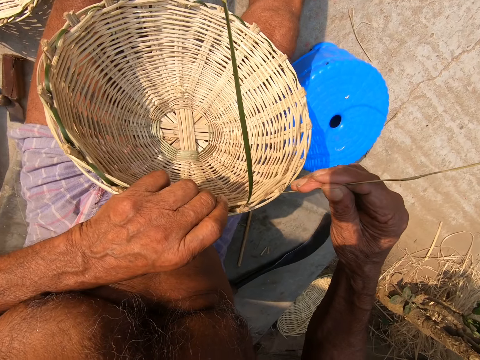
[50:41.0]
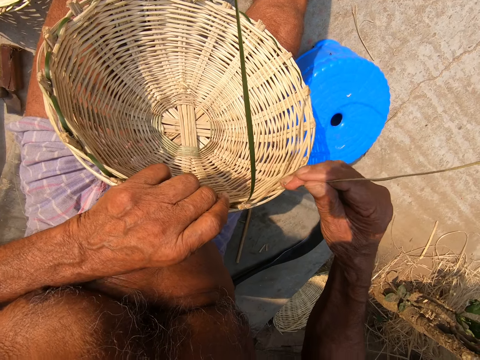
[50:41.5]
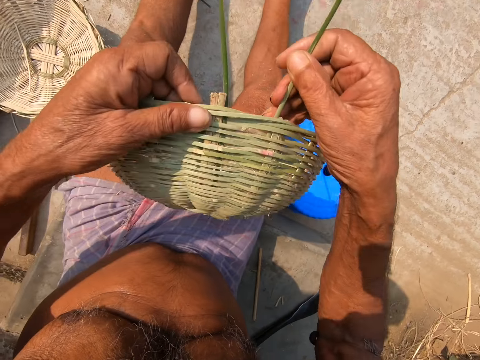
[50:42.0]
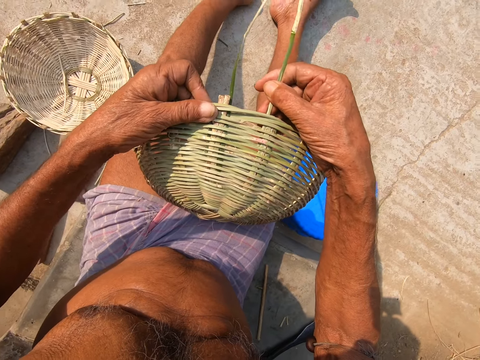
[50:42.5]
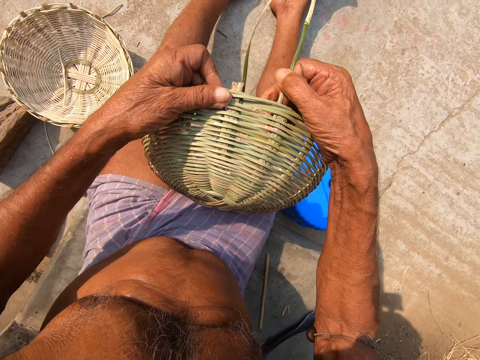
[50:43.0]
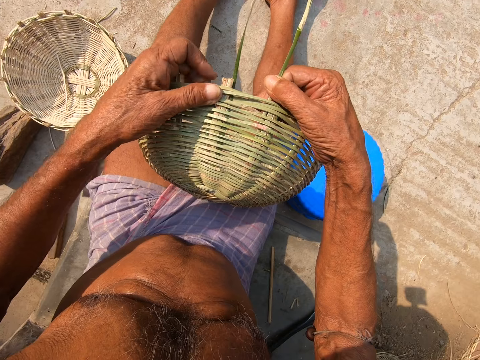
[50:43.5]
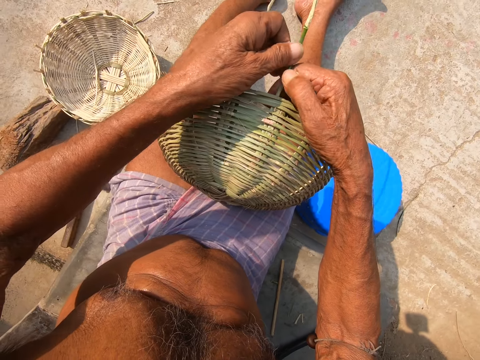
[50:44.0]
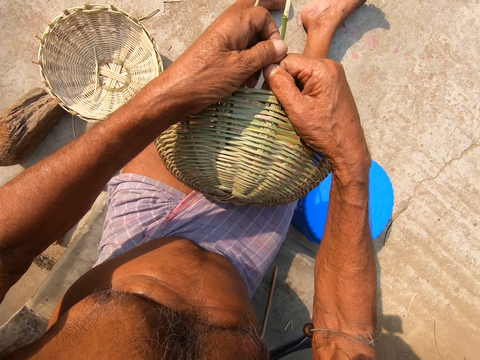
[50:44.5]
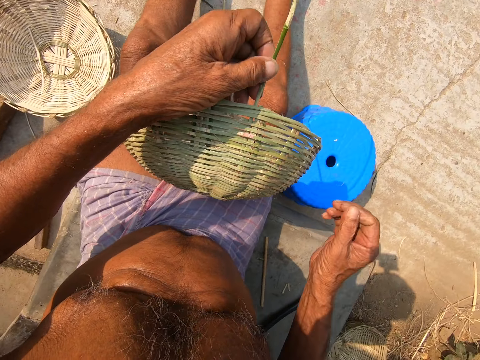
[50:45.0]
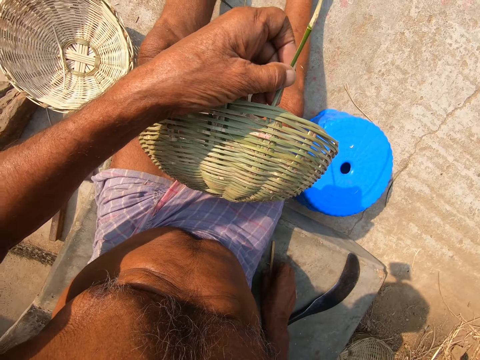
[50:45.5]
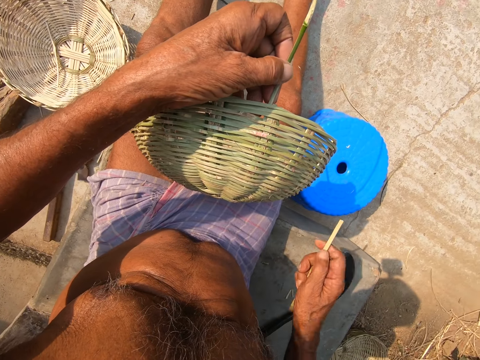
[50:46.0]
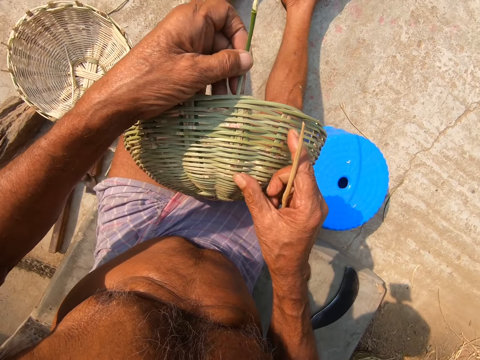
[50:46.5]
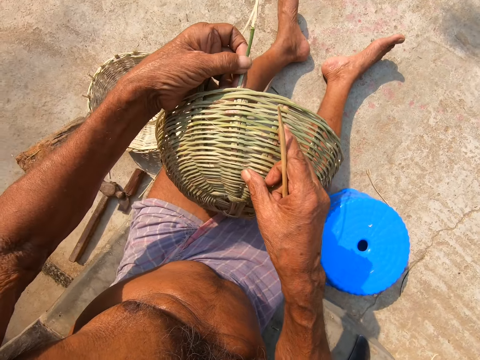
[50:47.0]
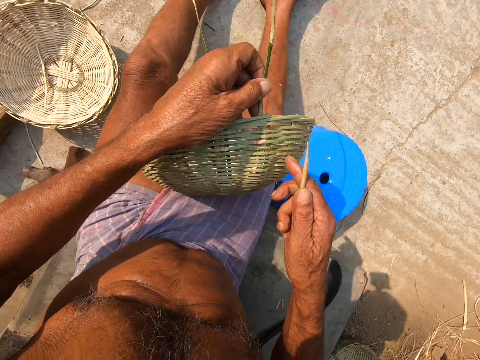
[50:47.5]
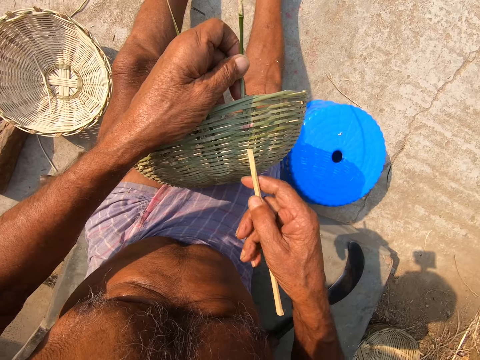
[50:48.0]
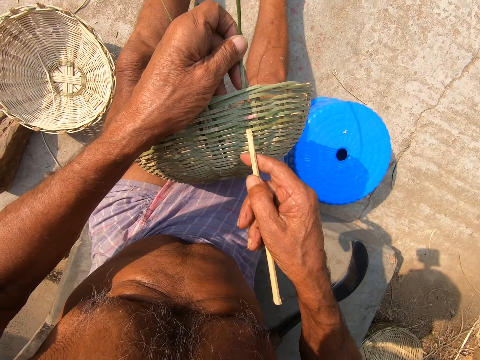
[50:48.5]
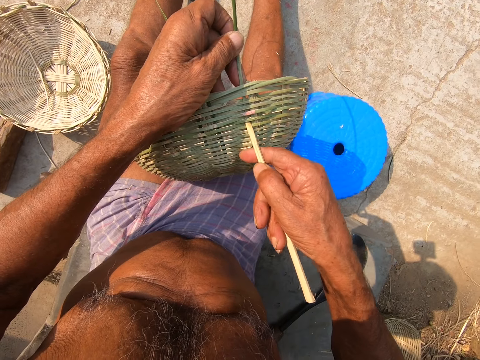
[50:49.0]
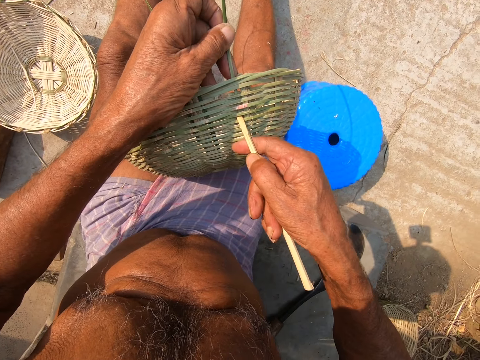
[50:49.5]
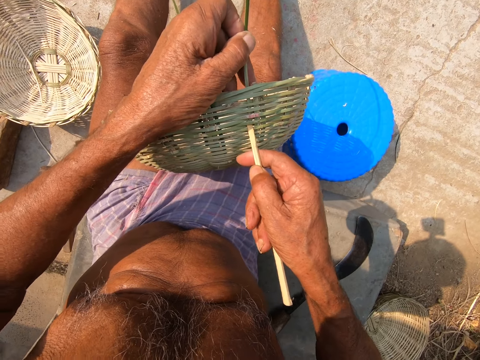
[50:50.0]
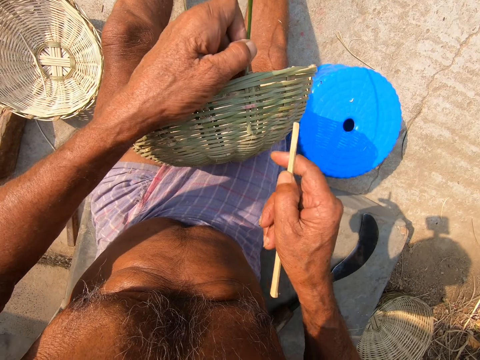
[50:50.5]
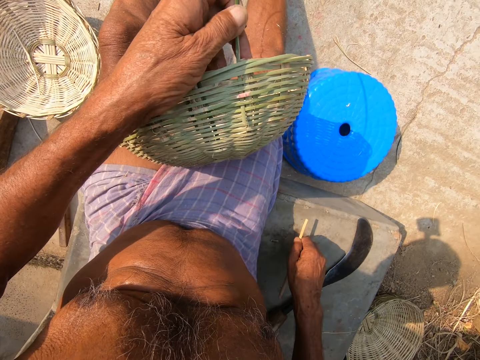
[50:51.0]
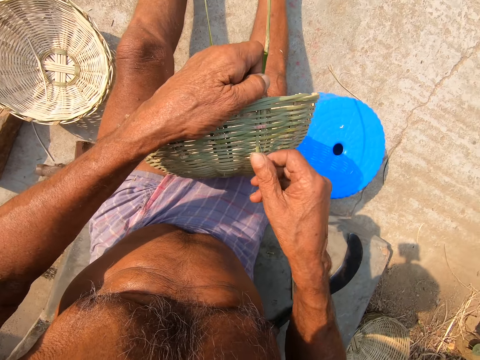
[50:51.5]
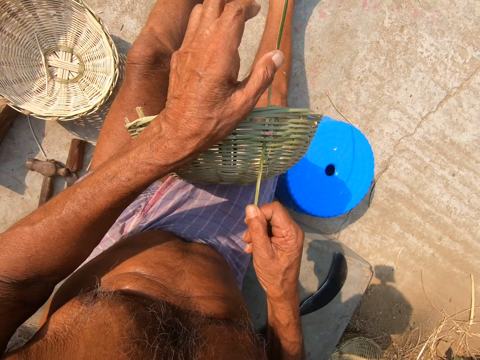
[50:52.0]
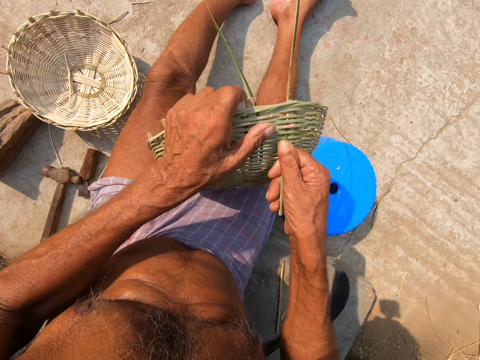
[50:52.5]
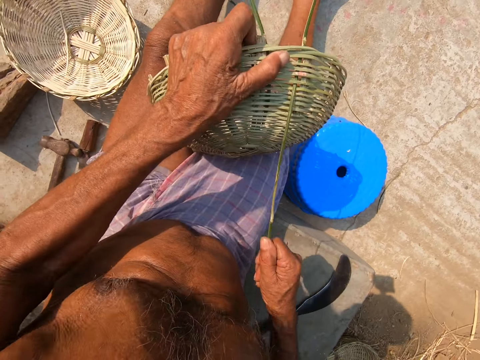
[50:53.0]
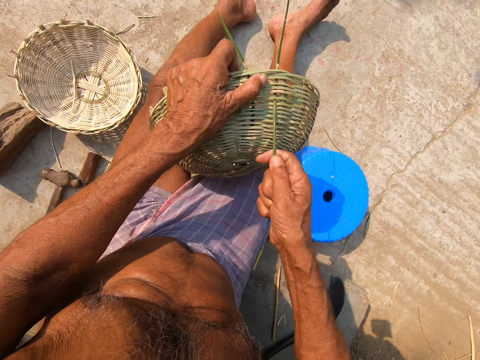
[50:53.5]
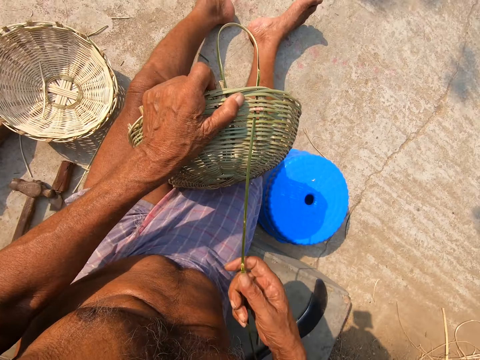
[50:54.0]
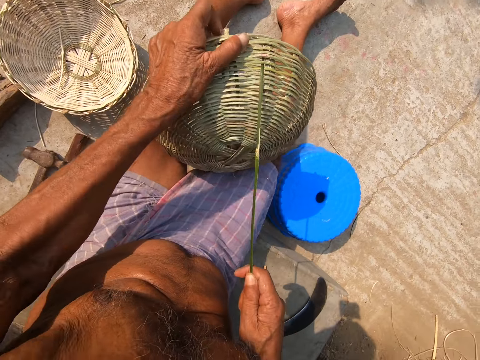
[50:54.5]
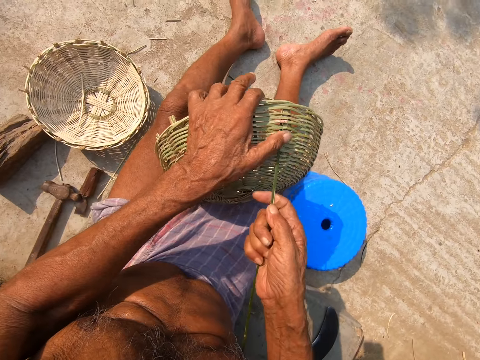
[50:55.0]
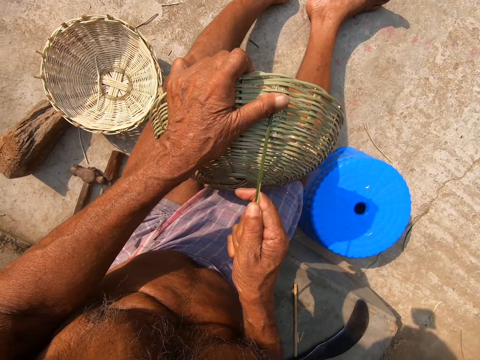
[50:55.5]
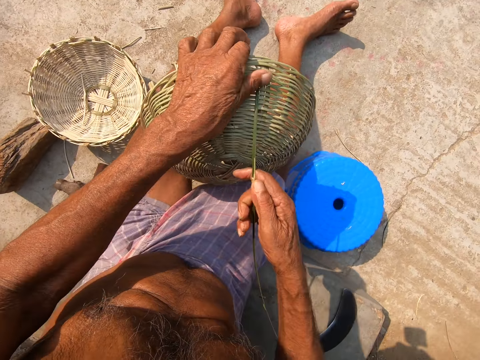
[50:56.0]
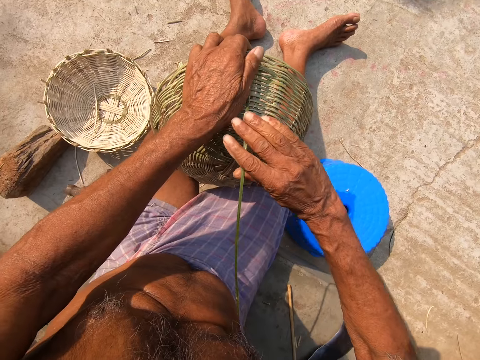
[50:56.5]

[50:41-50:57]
The camera wearer picks the wooden stick from the concrete slab with his right hand. He moves the basket with his right hand. He expands the basket with the stick in his right hand. He adjusts the reed with the stick. He drops the stick on the concrete slab with his right hand. He weaves the basket with the bamboo twig with both hands.

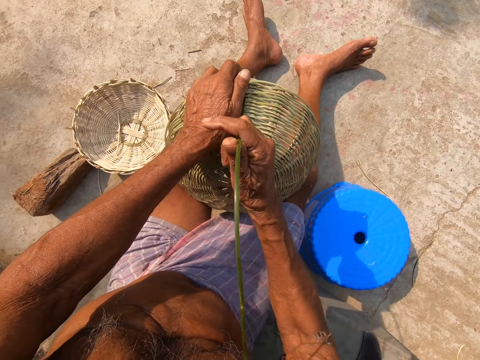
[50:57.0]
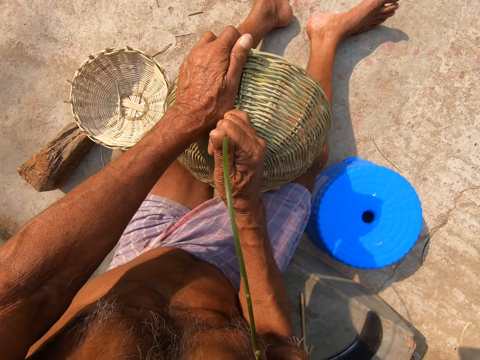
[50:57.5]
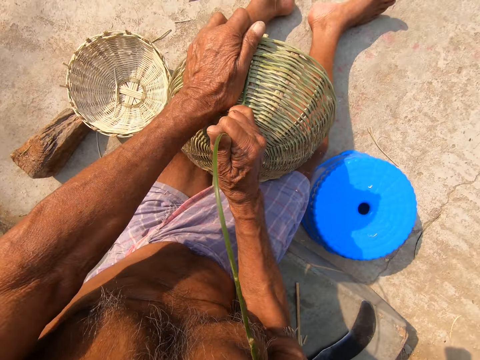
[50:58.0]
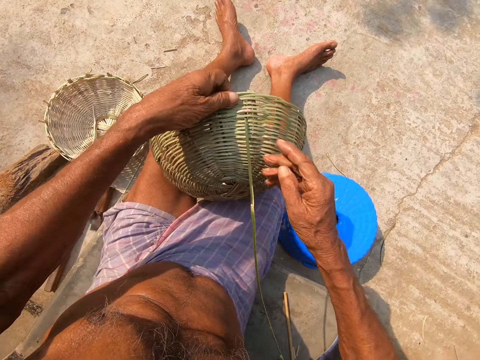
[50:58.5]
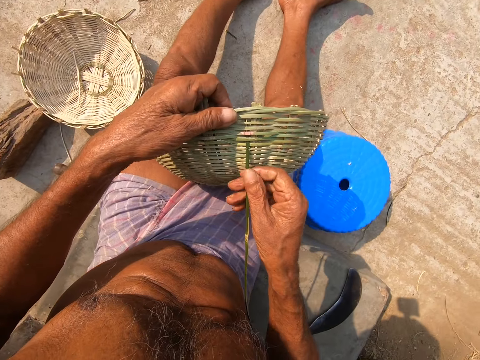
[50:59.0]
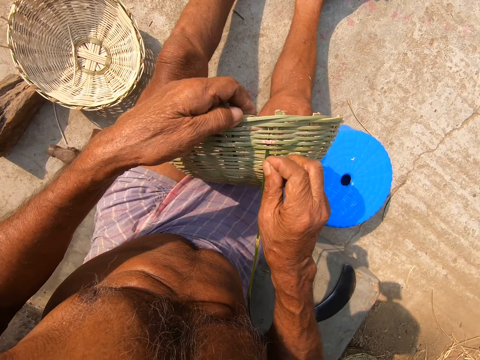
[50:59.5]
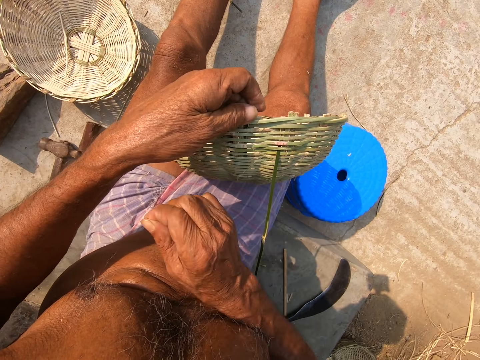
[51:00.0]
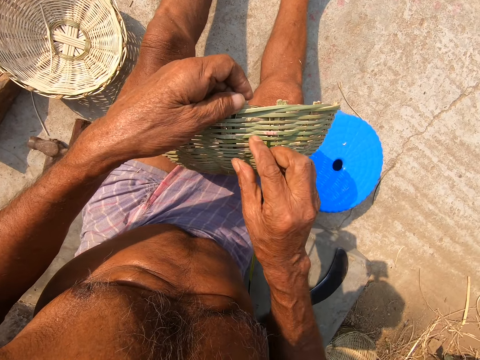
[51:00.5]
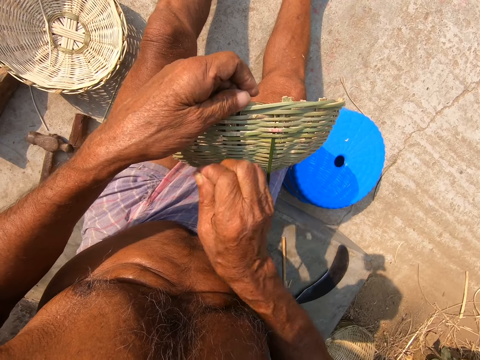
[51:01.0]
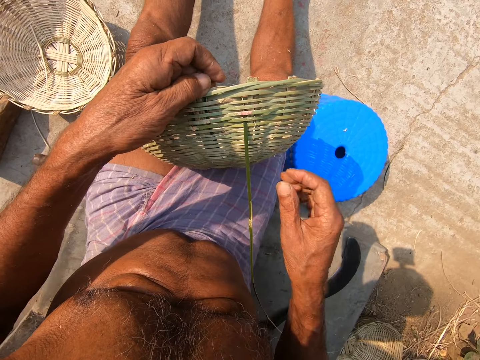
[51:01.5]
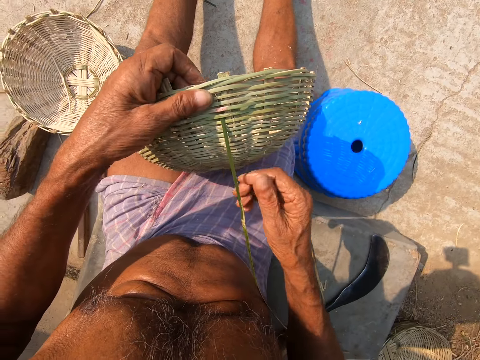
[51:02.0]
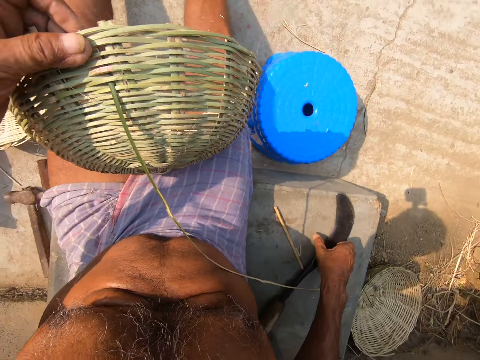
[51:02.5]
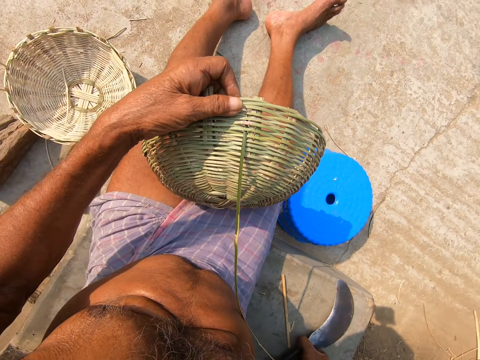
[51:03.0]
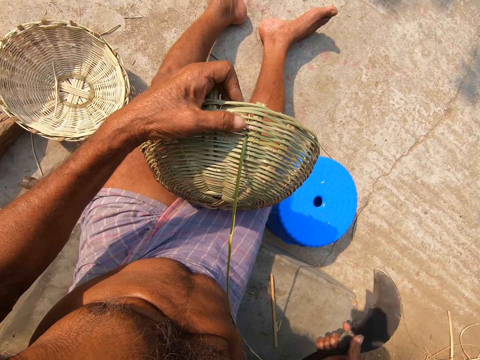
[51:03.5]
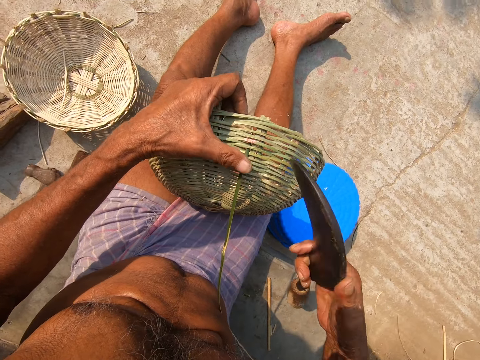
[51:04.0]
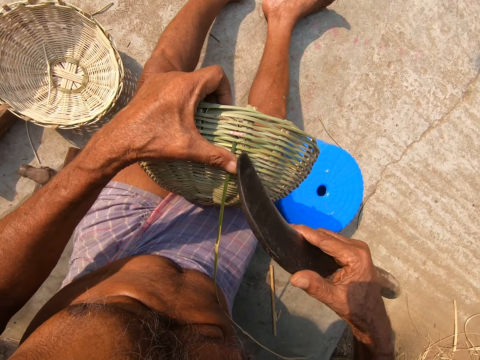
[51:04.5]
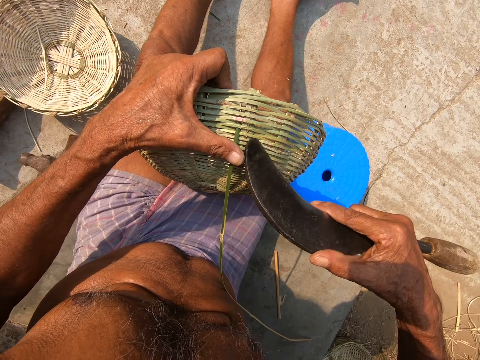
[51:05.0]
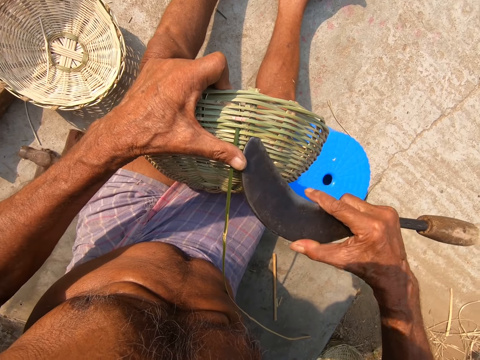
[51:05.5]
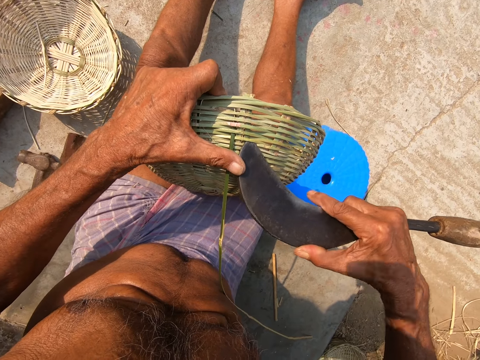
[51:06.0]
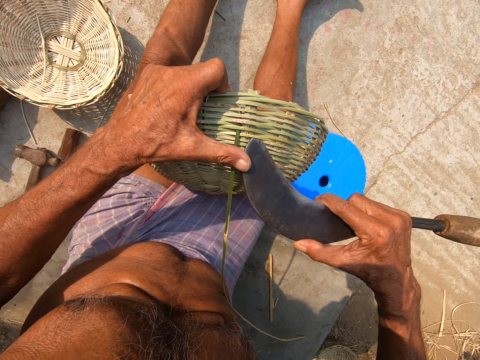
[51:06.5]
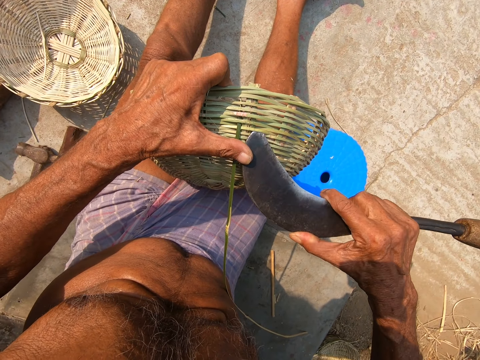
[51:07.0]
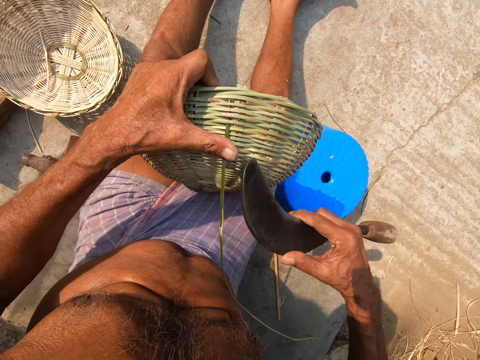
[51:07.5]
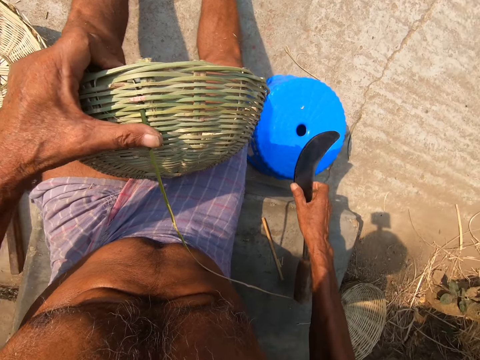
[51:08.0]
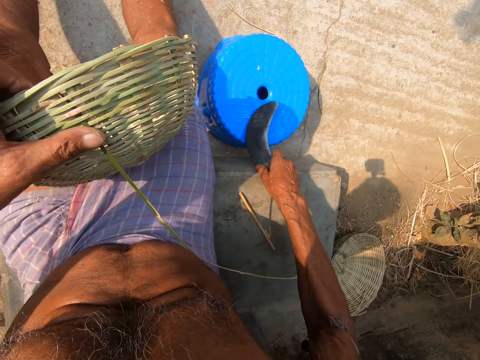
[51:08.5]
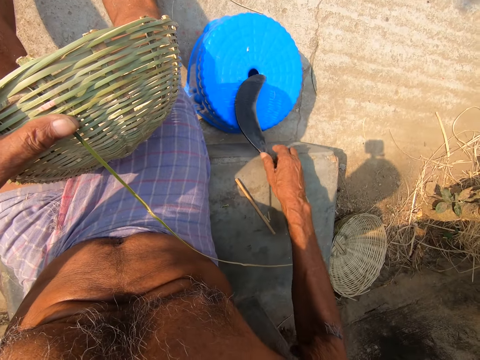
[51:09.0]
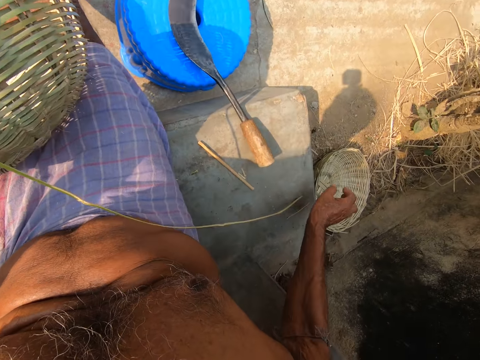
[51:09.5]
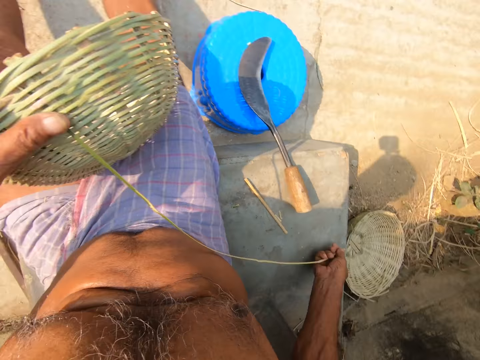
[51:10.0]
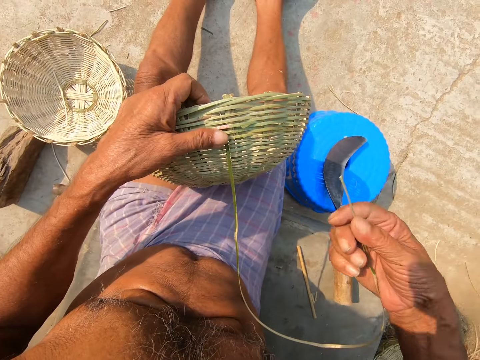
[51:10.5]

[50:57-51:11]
The camera wearer removes some chaffs from the basket with his left hand. He touches the bamboo twig with his right hand. He picks the sickle from the concrete slab with his right hand. He expands the basket with the sickle in his right hand. He adjusts the reed. He drops the sickle on a stool with his right hand. He weaves the basket with the bamboo twig with both hands.
